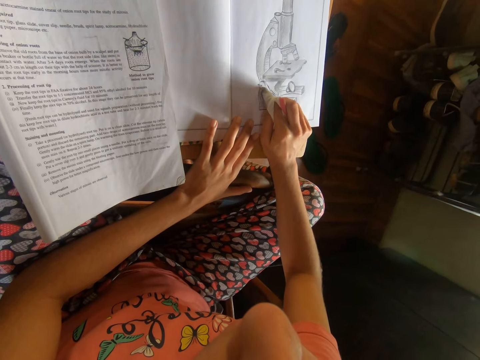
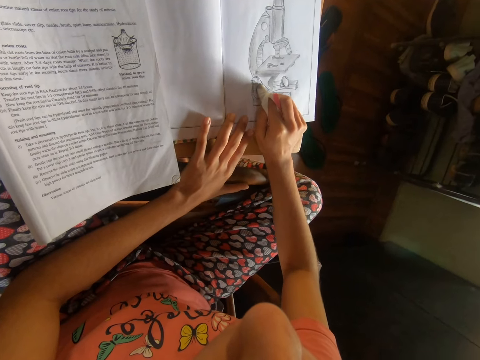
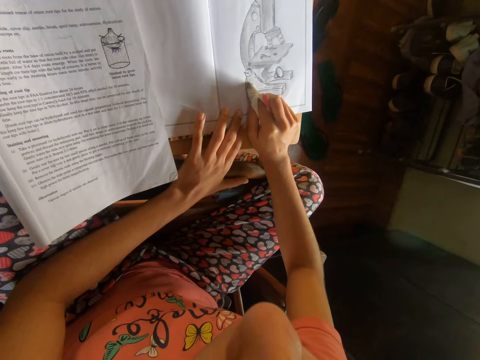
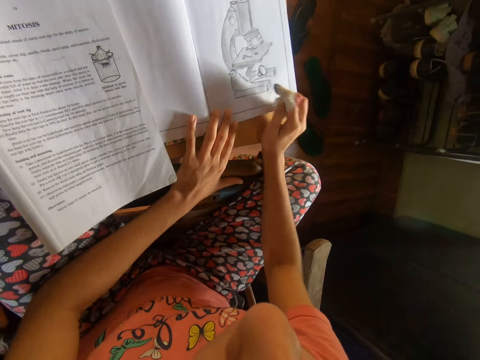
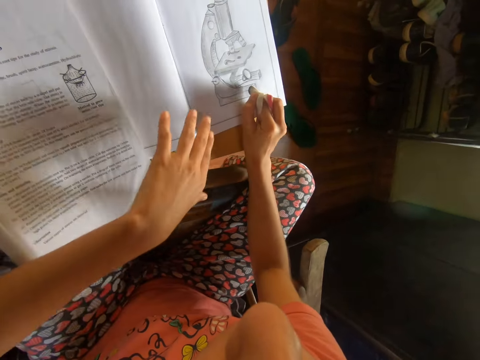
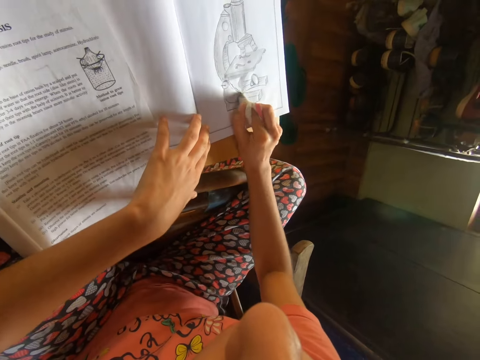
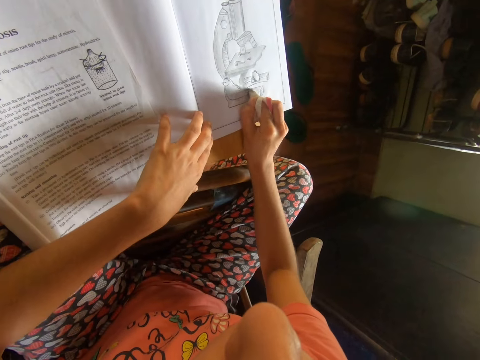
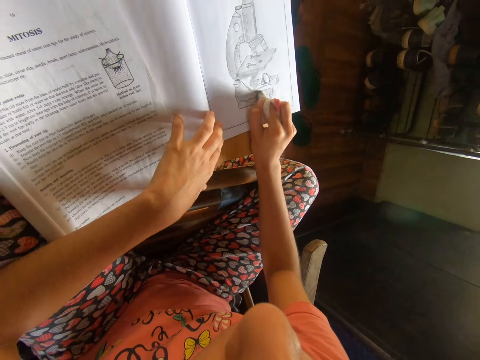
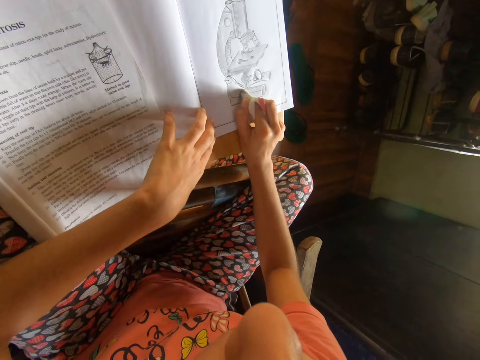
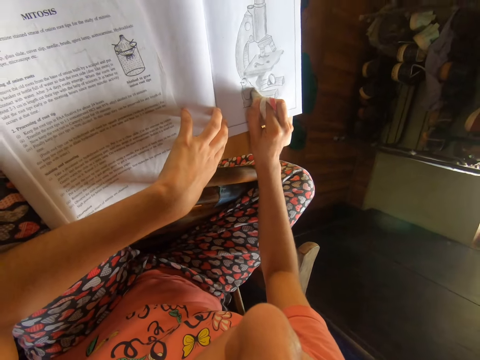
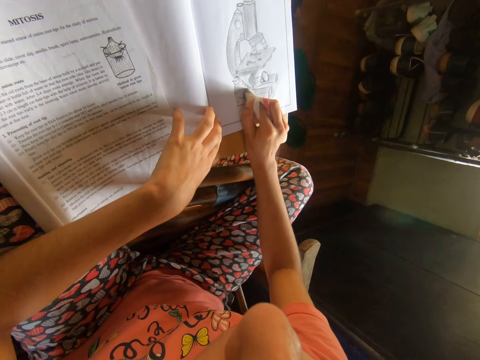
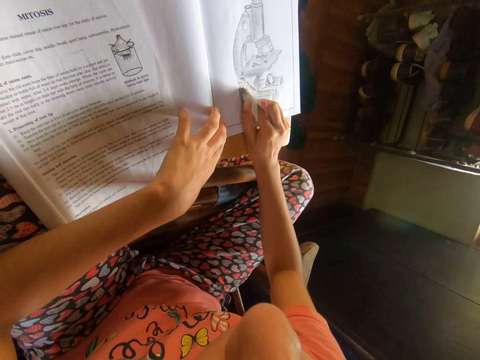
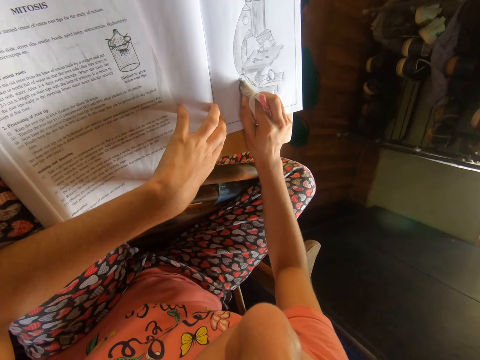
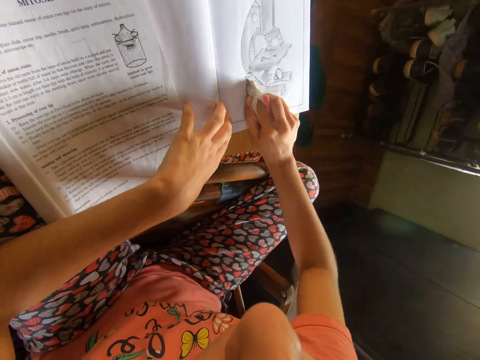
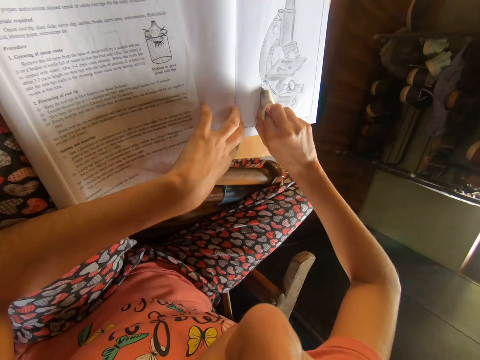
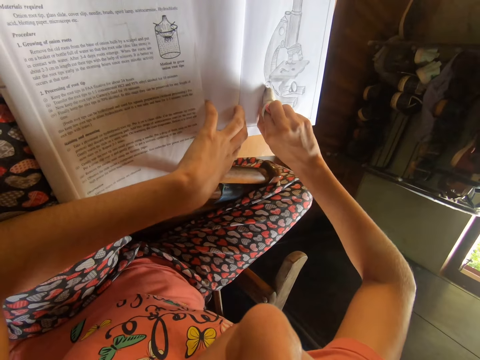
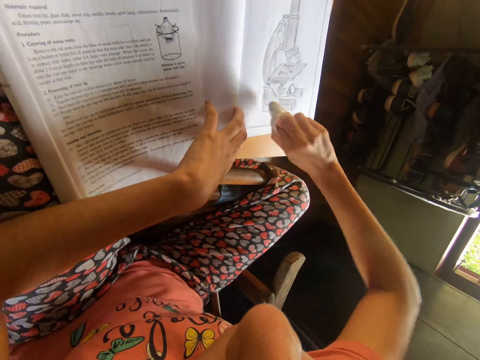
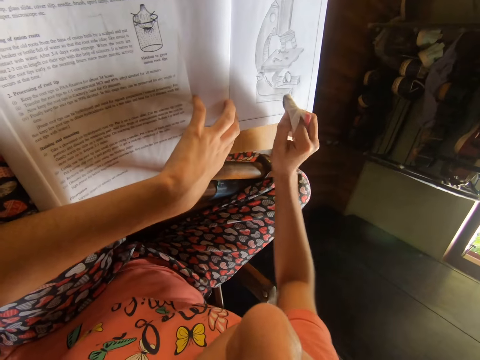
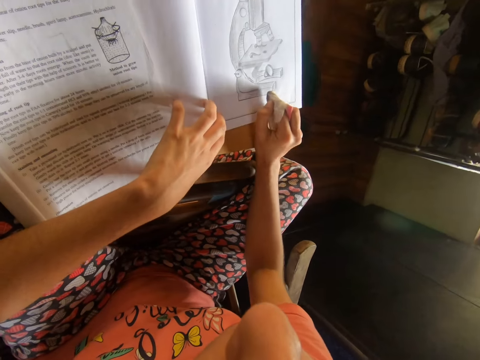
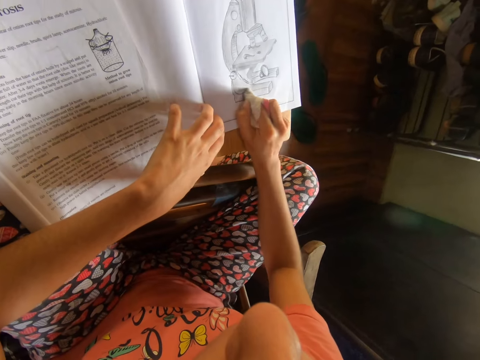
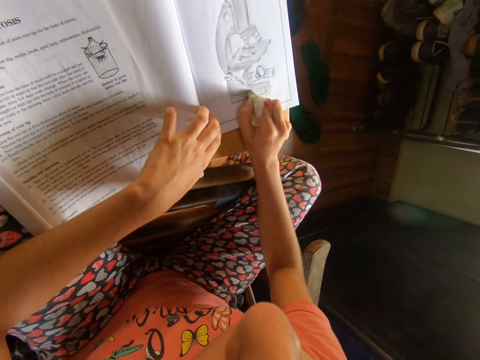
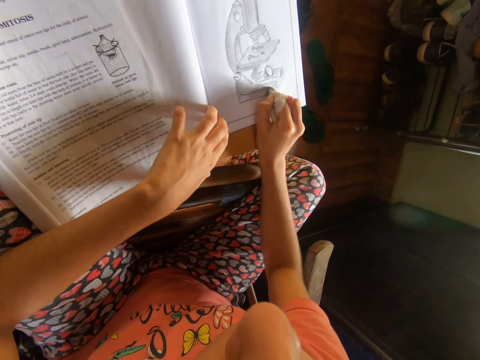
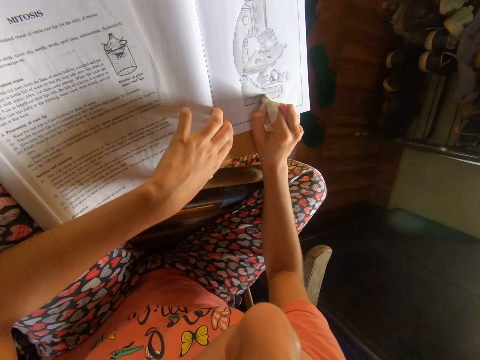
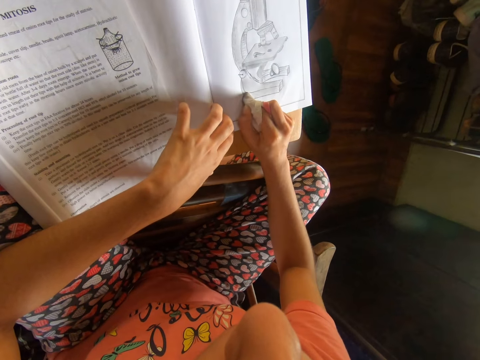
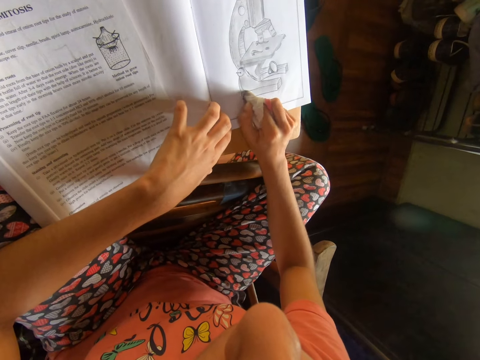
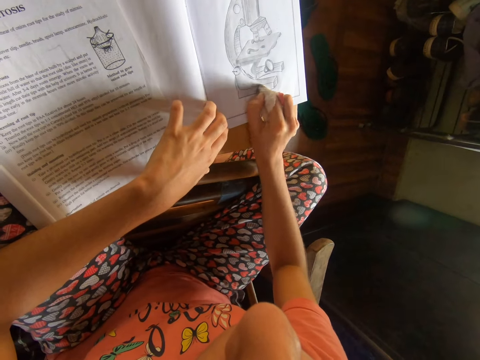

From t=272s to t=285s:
The camera wearer places her left hand on the book.

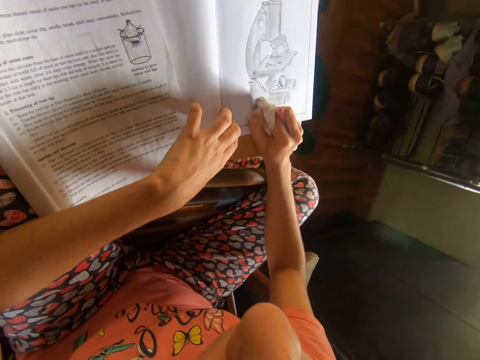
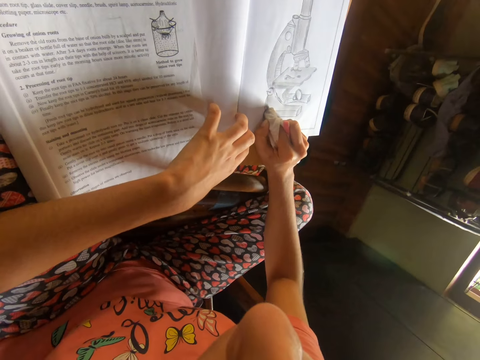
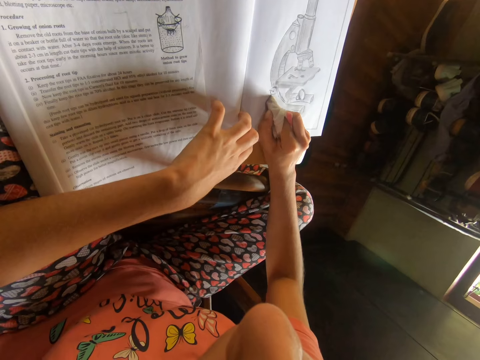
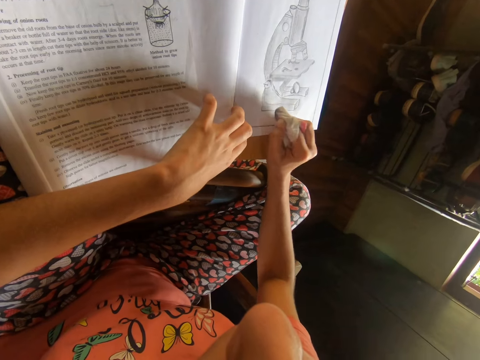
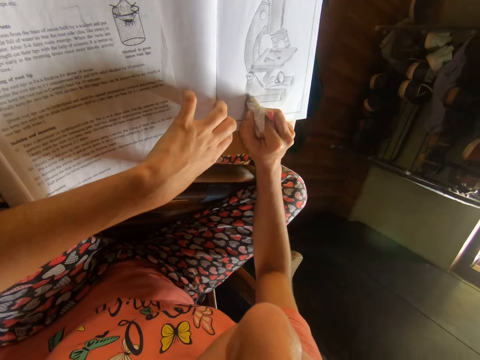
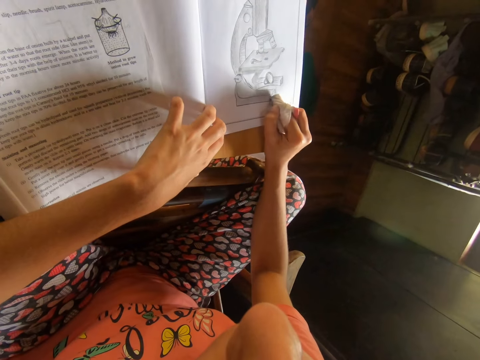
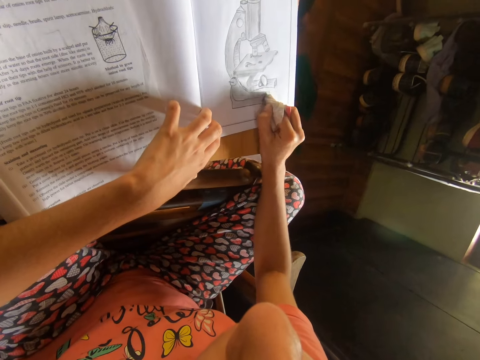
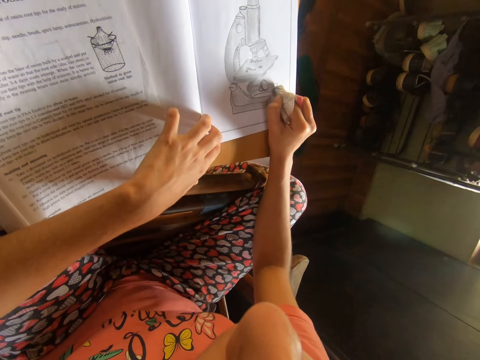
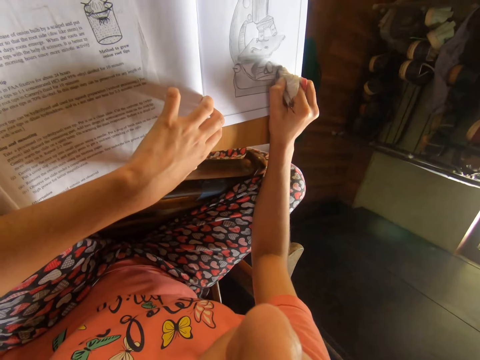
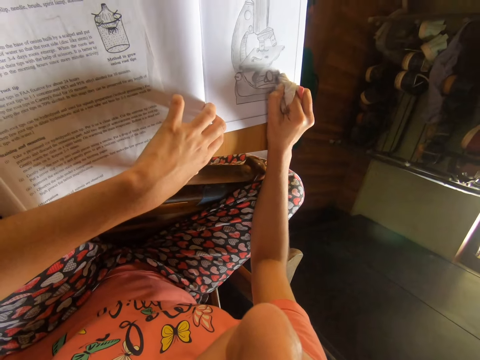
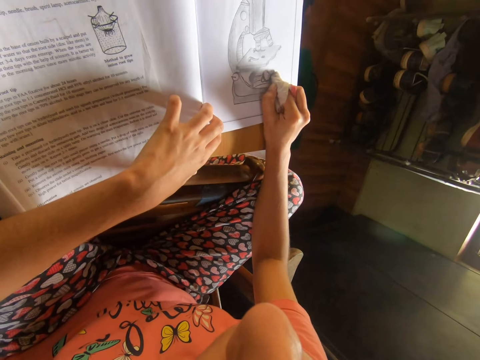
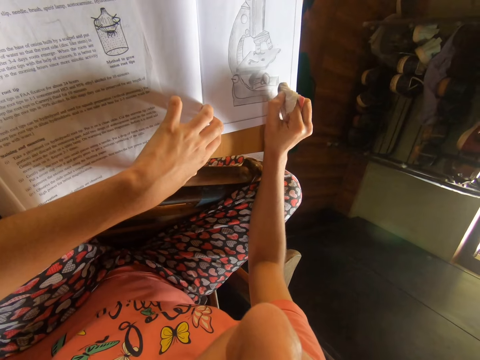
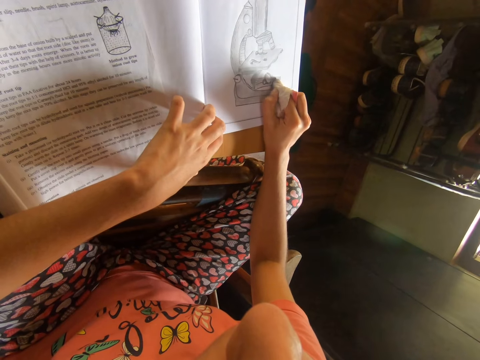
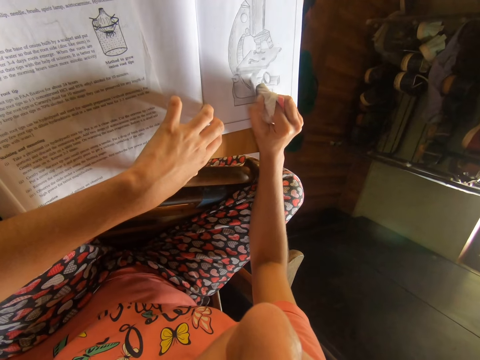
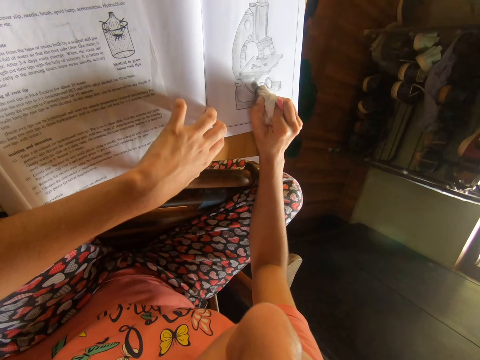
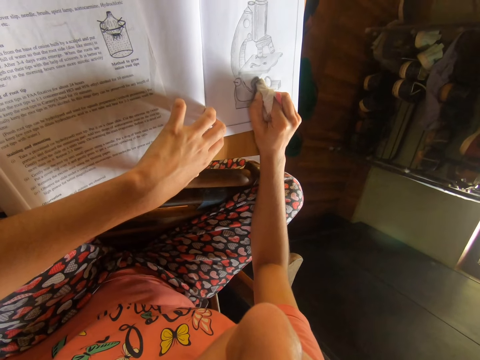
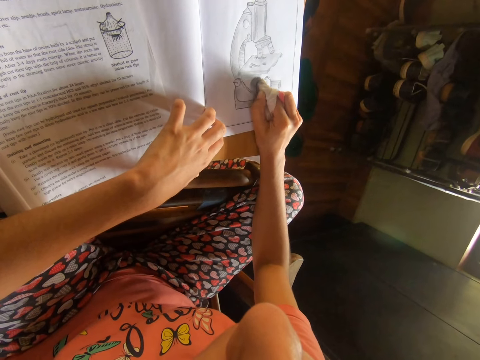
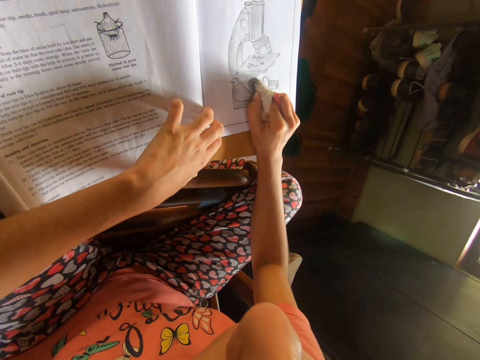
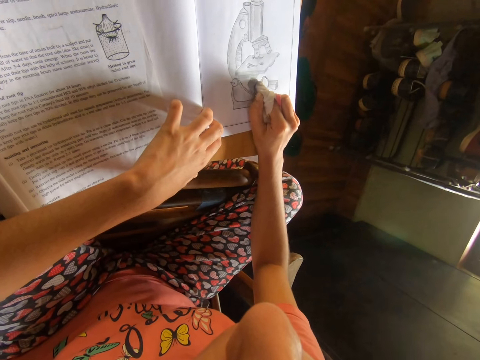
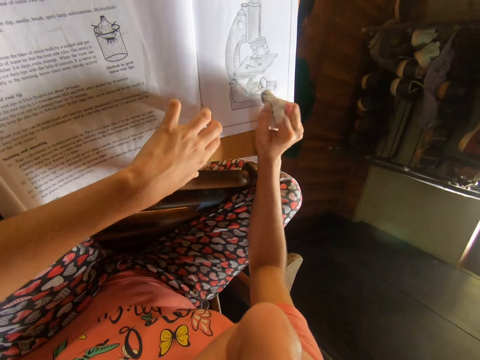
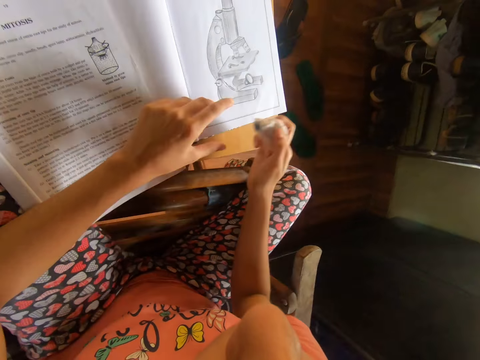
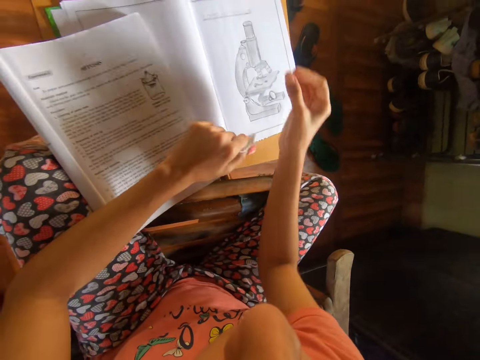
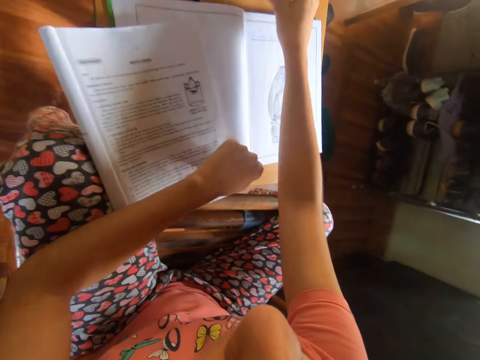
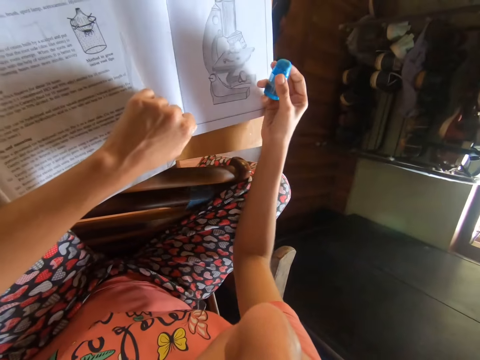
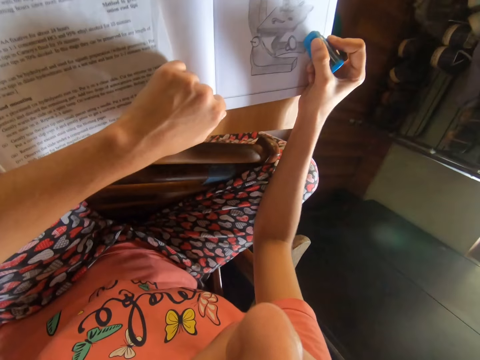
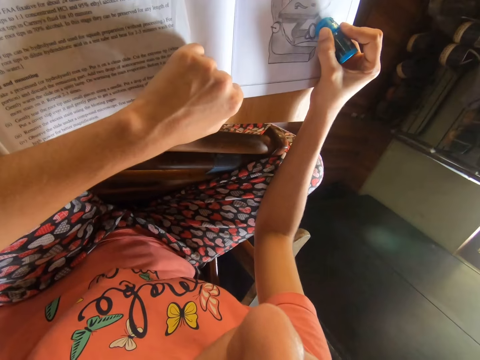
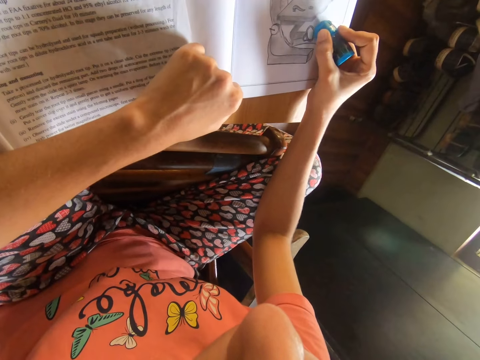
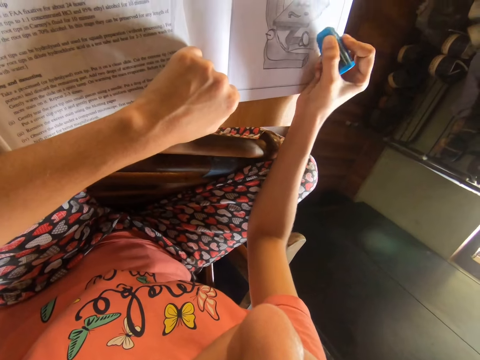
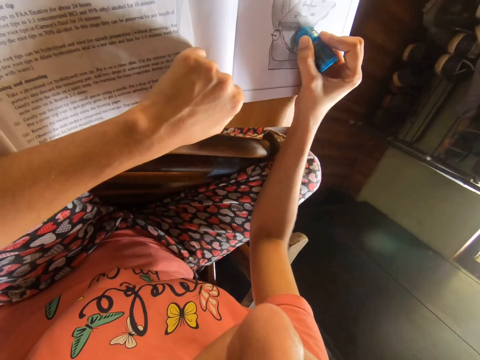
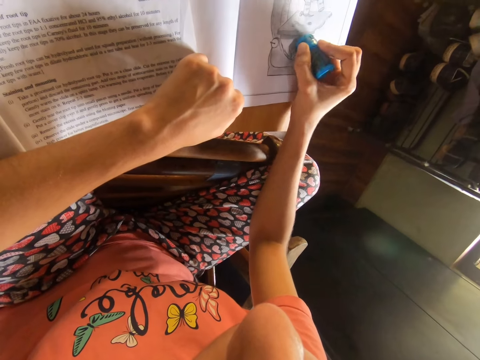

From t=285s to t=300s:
The camera wearer moves the right hand on the book and rubs the drawing. She moves both hands. She passes the eraser from her right hand to her left hand. She pulls the paper from the right finger. She picks up an eraser and sharpener combo from a table with her right hand. She moves the right hand. She rubs the book with the eraser and sharpener combo in her right hand.
